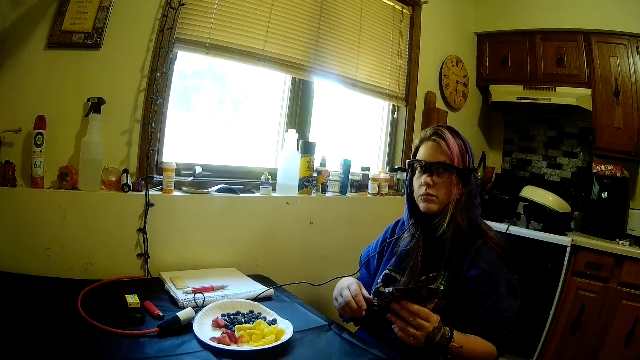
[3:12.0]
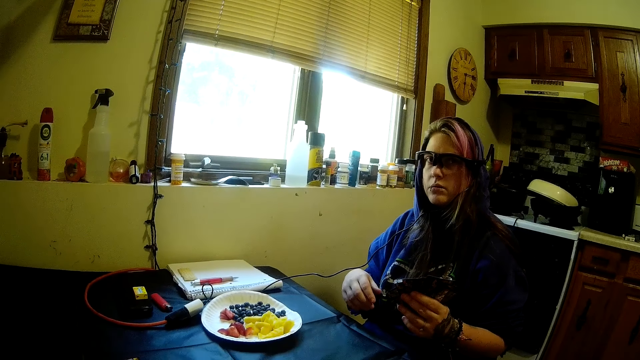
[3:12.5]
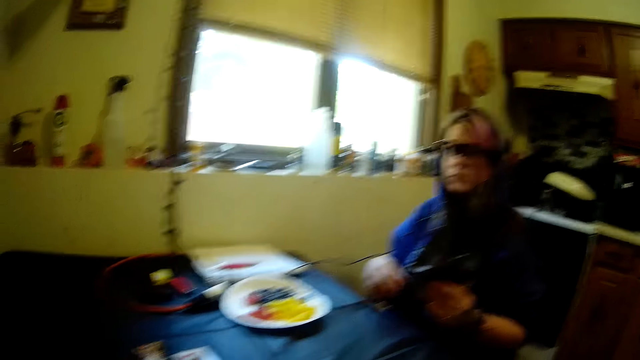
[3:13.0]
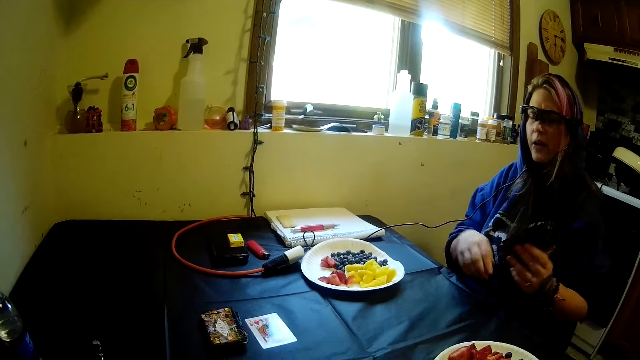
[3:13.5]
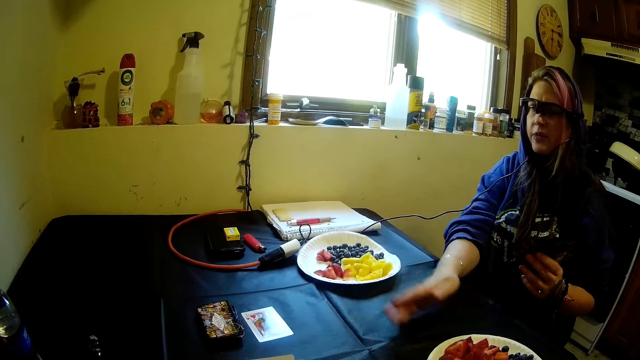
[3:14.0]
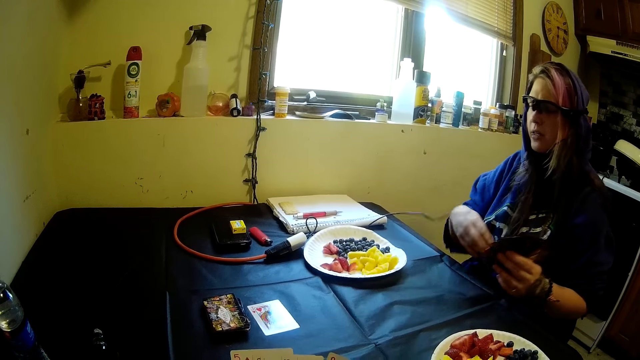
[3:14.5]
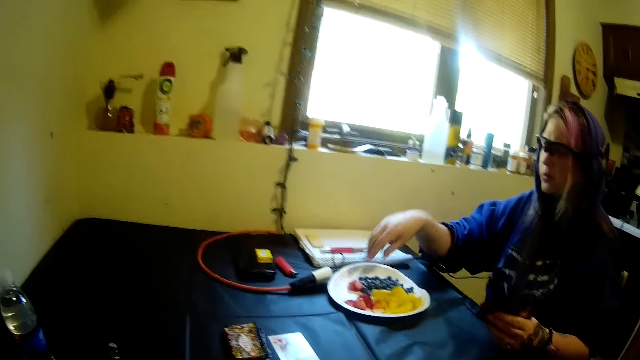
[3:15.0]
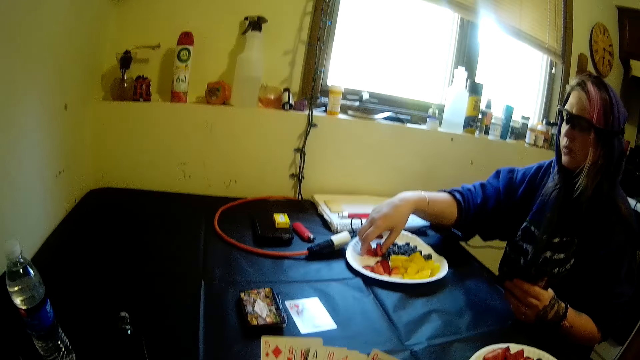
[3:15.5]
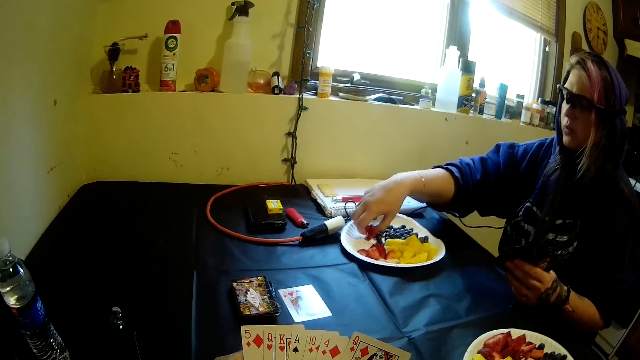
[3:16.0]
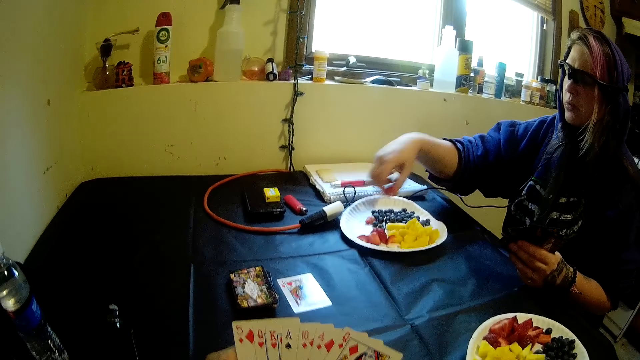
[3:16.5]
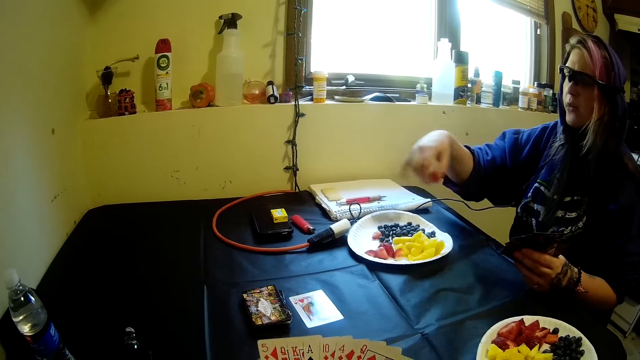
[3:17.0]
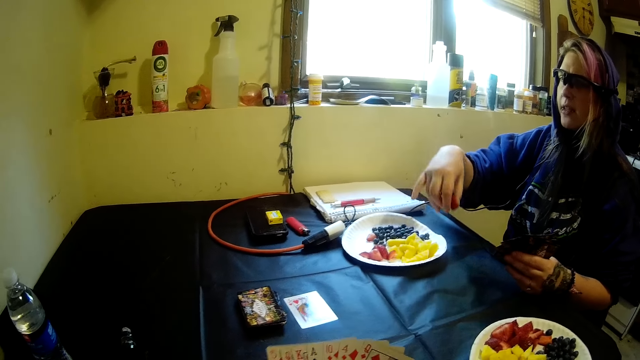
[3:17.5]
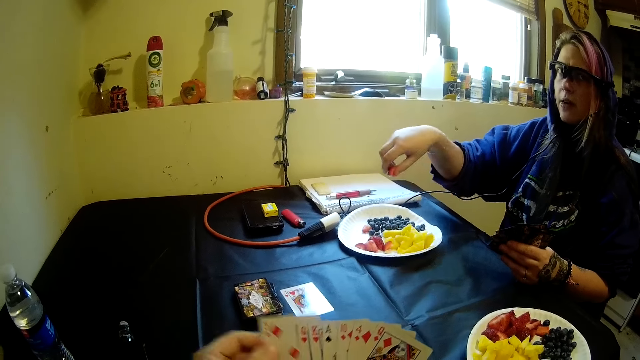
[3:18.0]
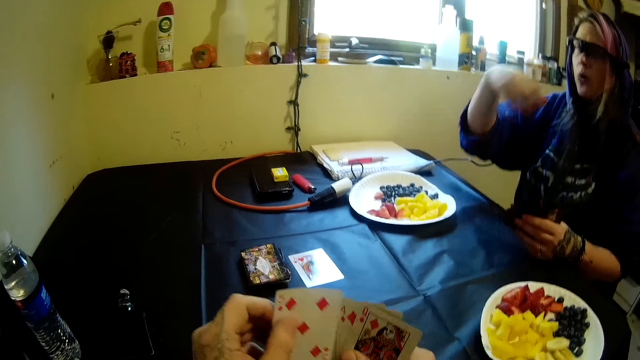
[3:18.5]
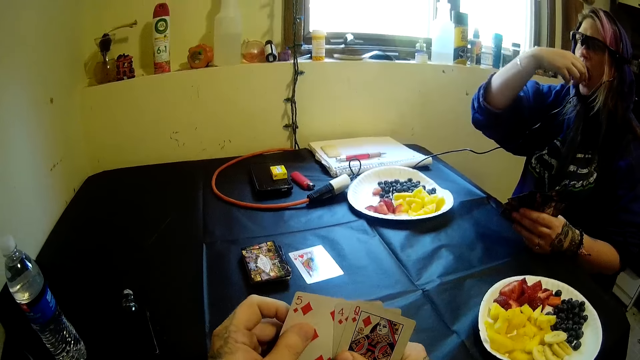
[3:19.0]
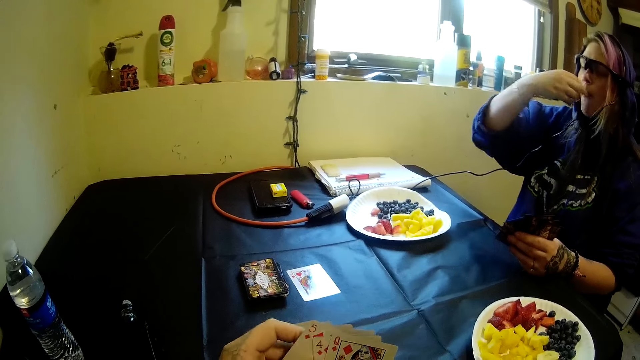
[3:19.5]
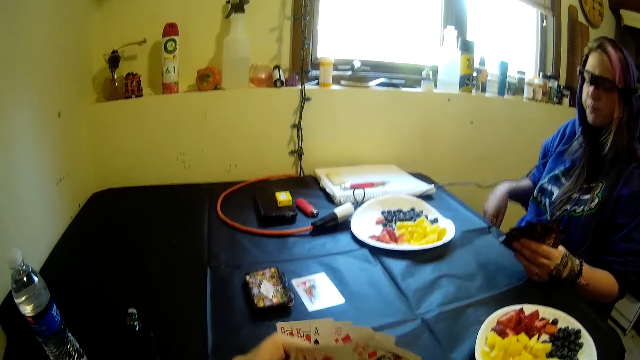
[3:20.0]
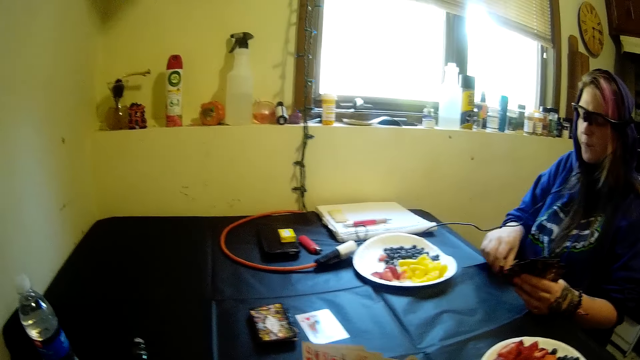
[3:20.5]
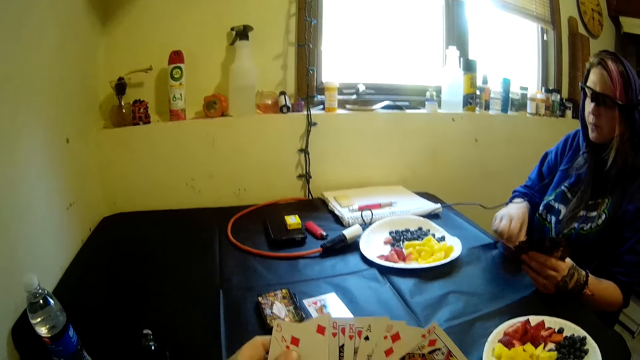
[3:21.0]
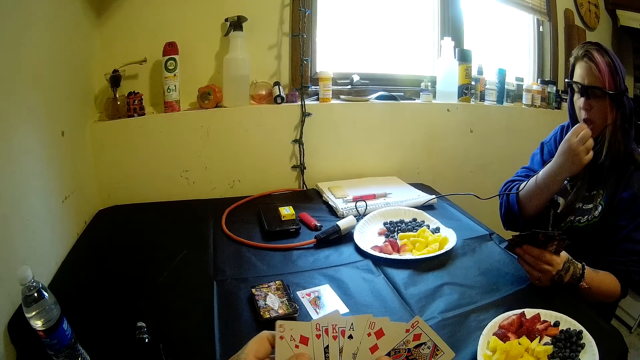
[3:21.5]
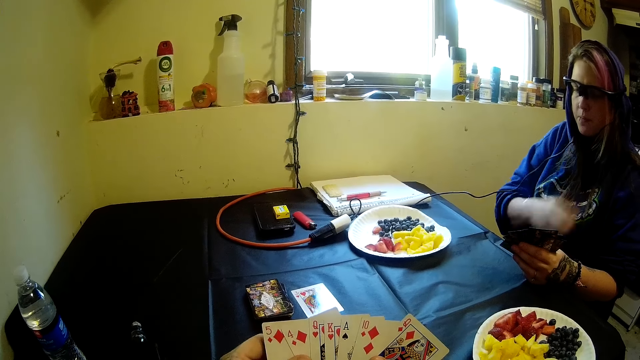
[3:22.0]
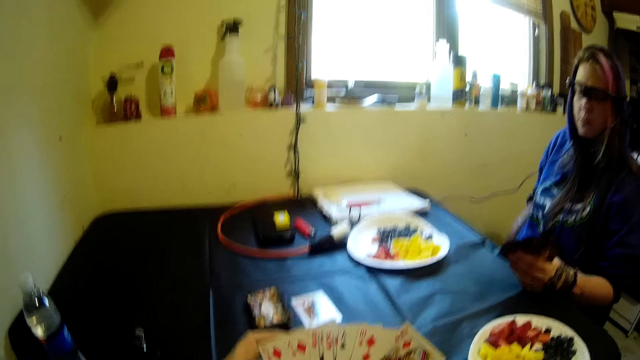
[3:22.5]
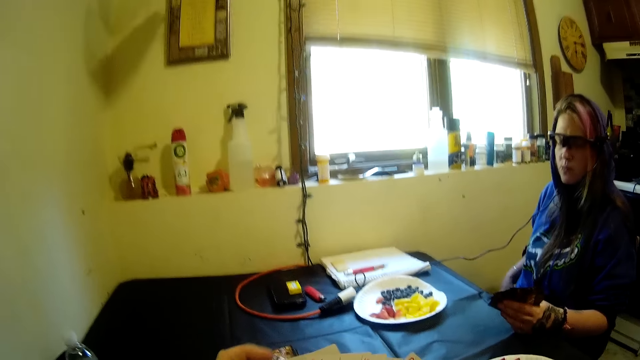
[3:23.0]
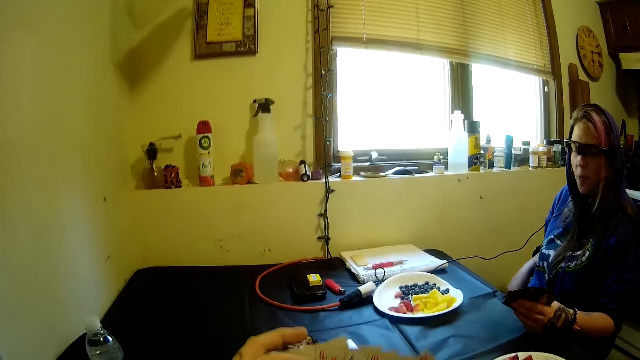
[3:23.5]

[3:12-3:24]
The woman straightens the table cloth. She picks another piece of strawberry from her plate. She talks to the camera wearer. The camera wearer counts playing cards. The woman eats the piece of strawberry.

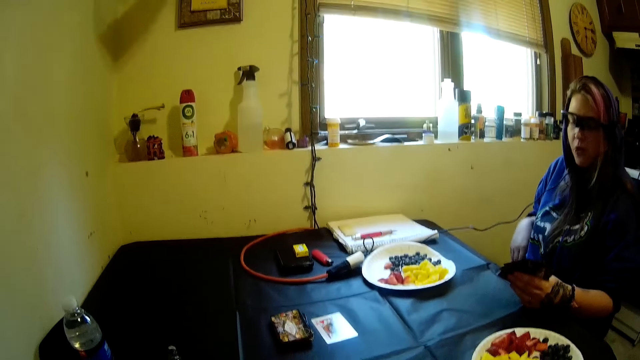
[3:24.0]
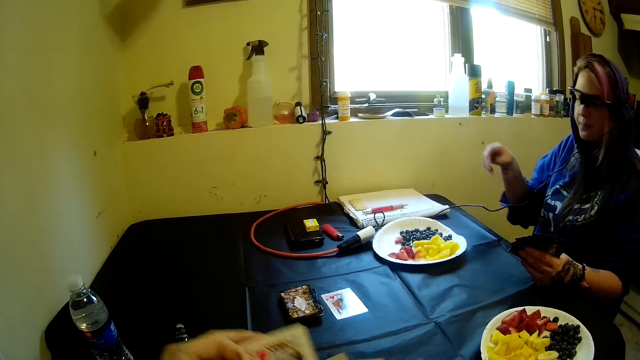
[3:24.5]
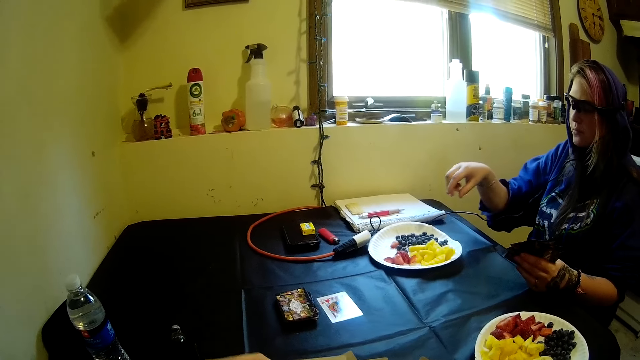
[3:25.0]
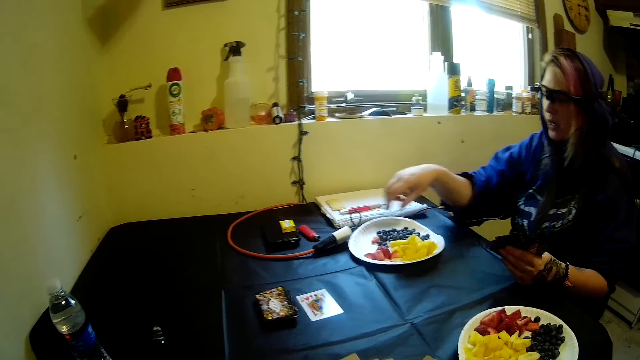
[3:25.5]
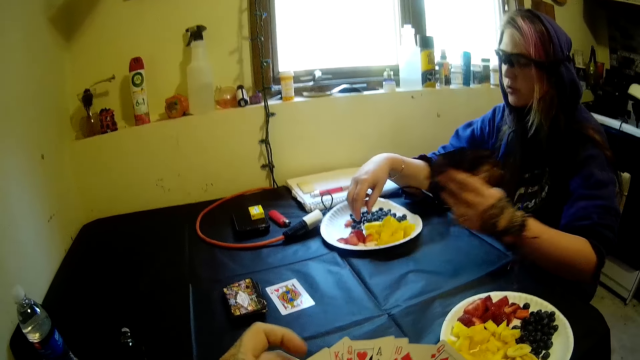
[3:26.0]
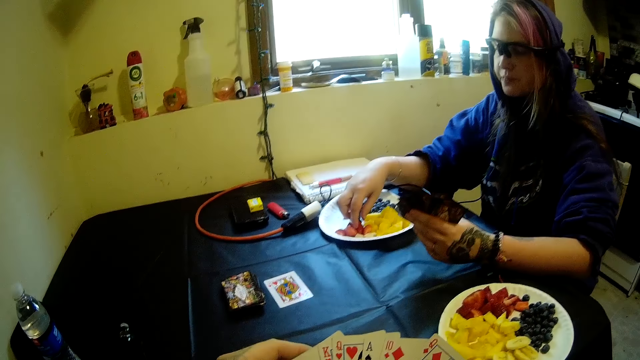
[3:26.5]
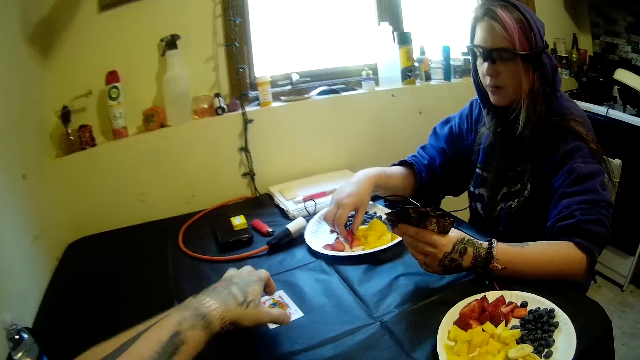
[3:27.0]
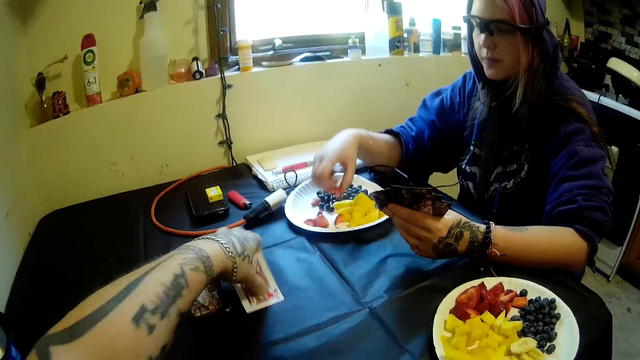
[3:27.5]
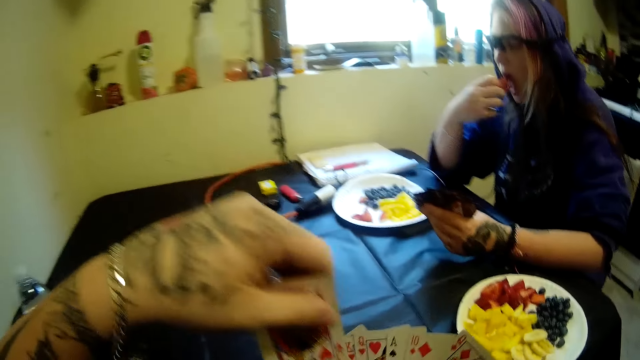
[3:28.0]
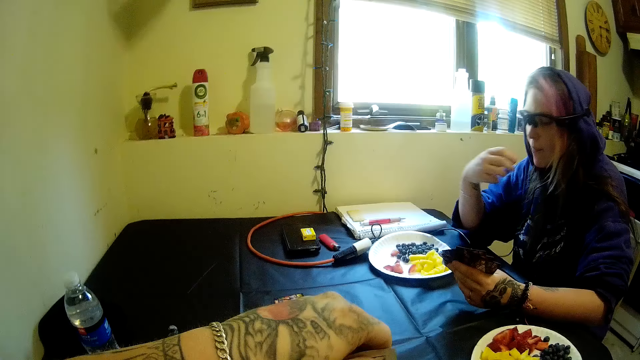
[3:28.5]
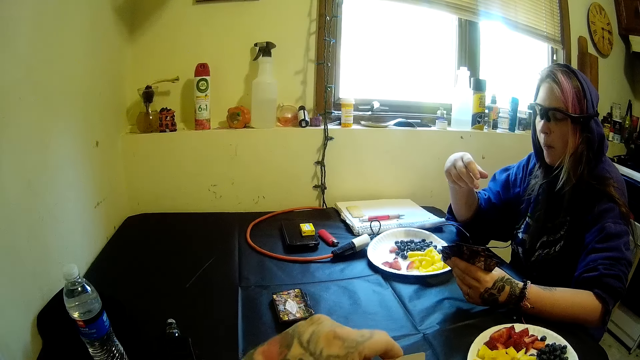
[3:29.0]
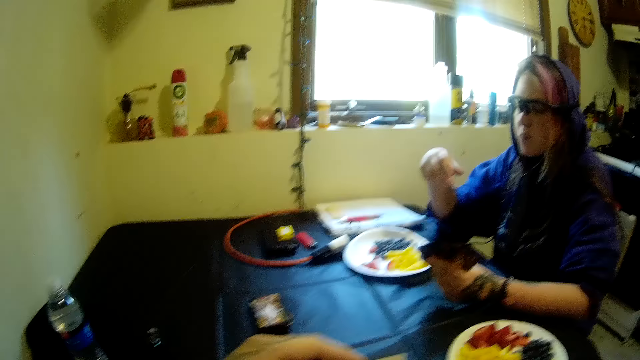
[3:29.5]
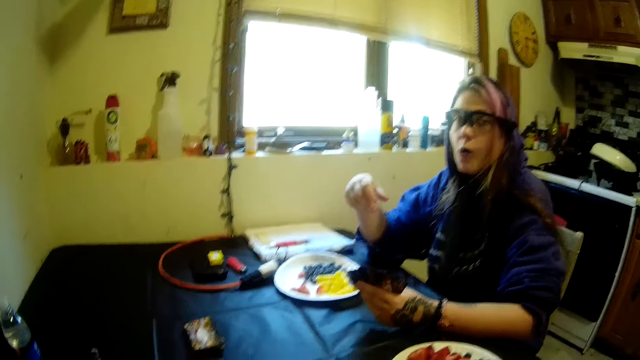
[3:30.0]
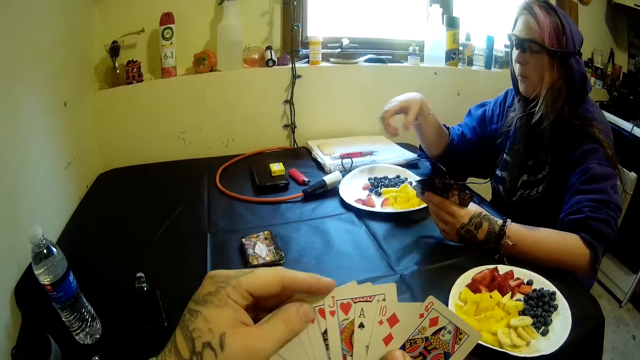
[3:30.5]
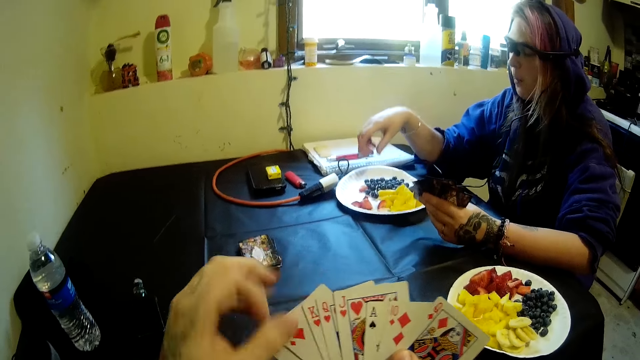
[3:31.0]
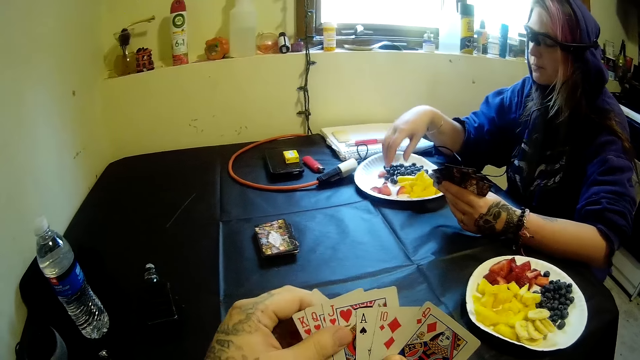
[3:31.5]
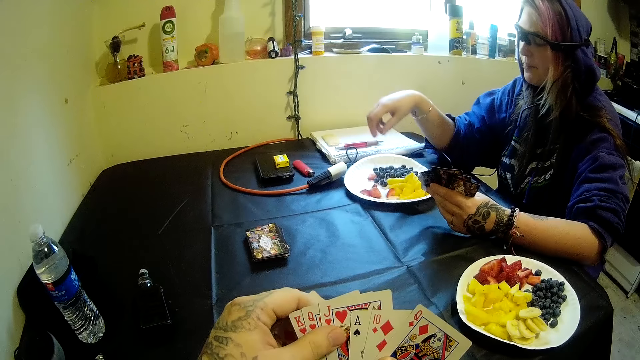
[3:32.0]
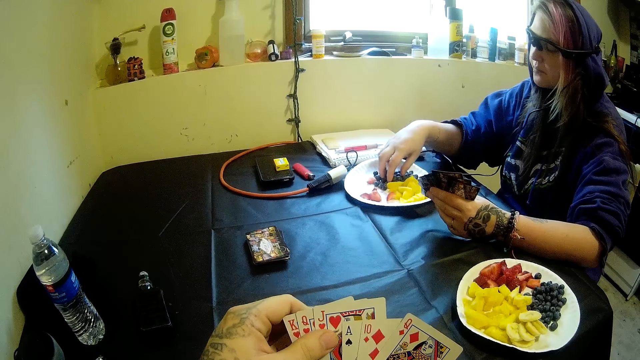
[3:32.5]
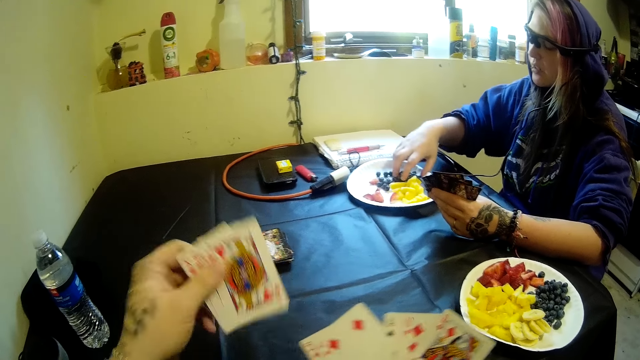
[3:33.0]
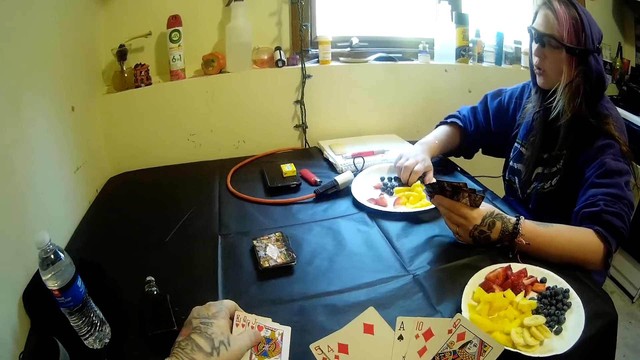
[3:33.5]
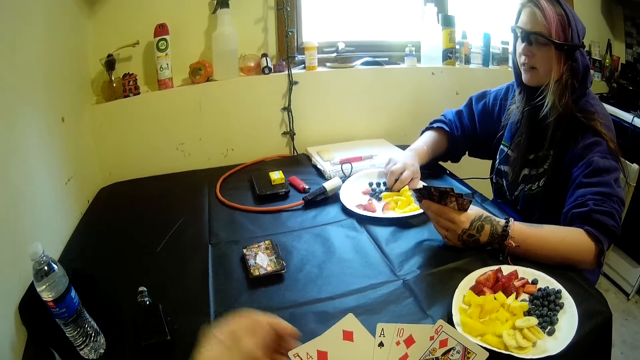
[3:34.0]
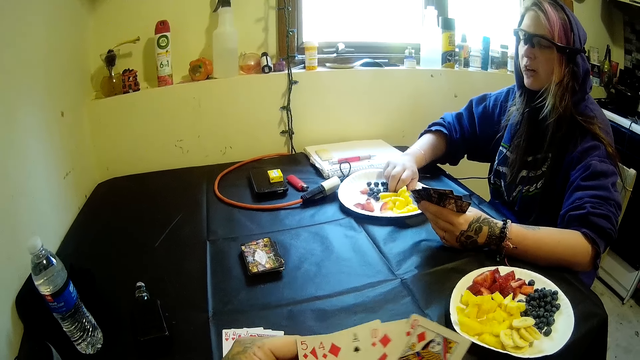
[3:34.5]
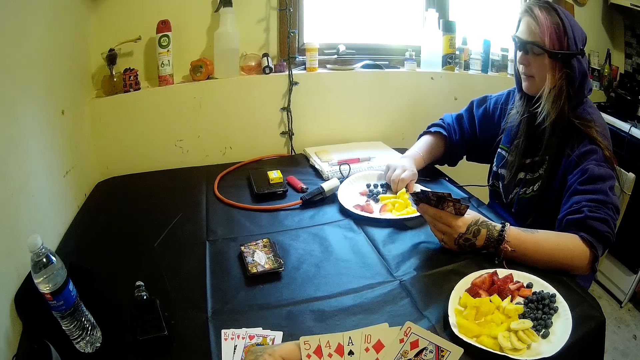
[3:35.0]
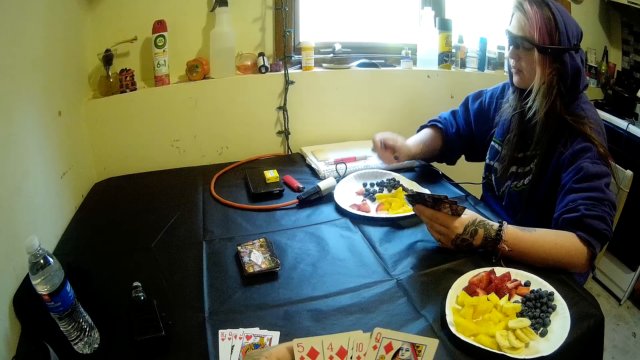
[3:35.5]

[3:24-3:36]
The woman picks another piece of strawberry from her plate. The camera wearer takes more playing cards from the table. They put some play cards on the table. The woman picks pieces of blueberry from her plate.
